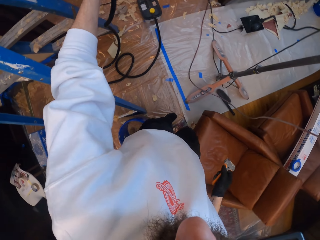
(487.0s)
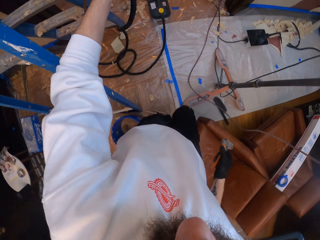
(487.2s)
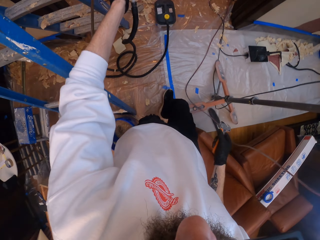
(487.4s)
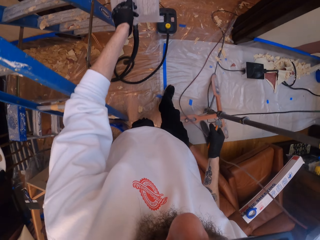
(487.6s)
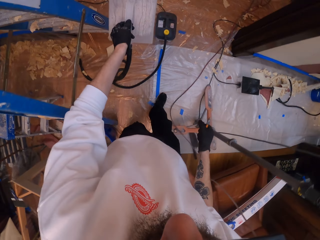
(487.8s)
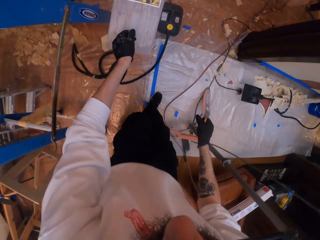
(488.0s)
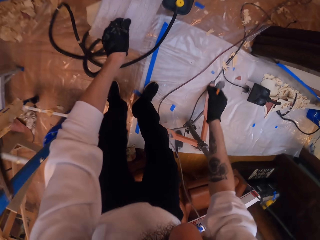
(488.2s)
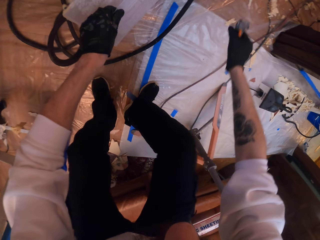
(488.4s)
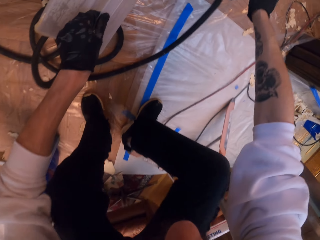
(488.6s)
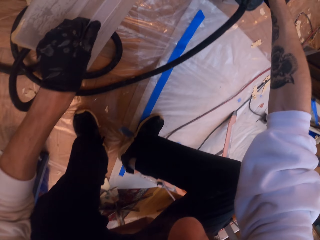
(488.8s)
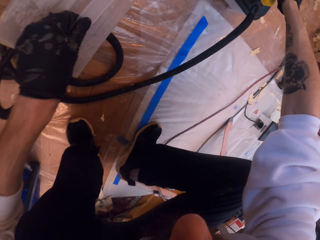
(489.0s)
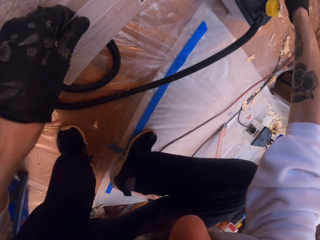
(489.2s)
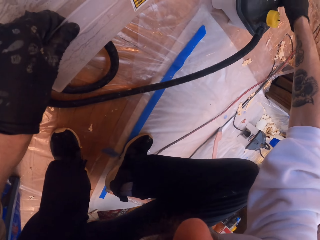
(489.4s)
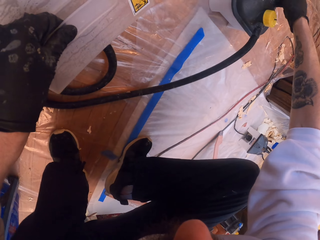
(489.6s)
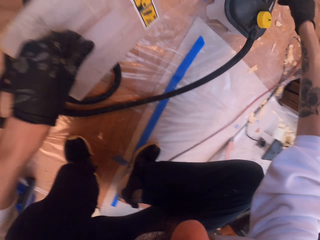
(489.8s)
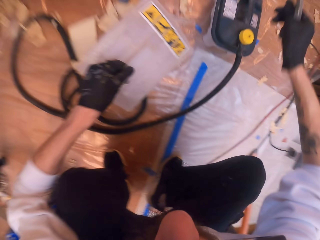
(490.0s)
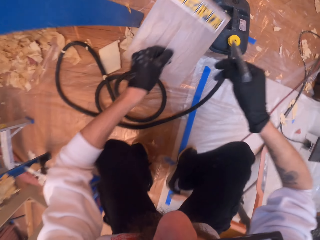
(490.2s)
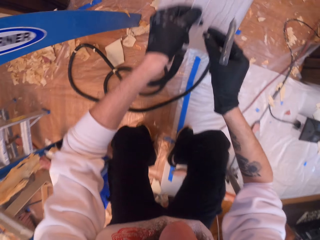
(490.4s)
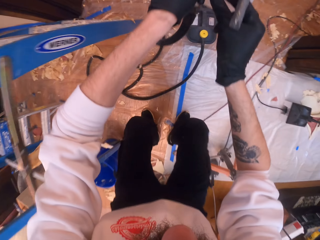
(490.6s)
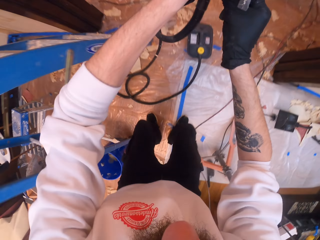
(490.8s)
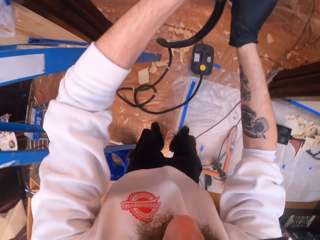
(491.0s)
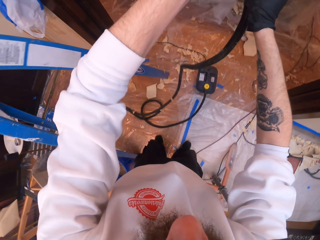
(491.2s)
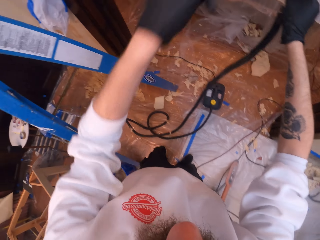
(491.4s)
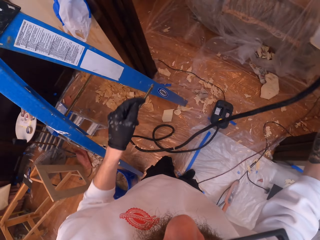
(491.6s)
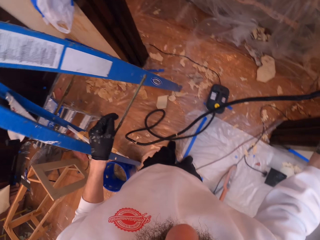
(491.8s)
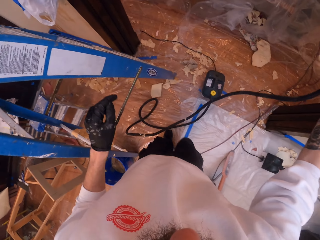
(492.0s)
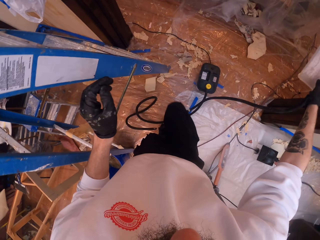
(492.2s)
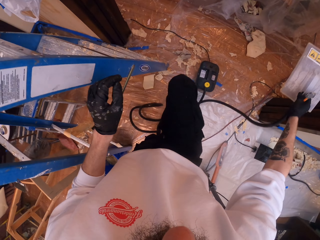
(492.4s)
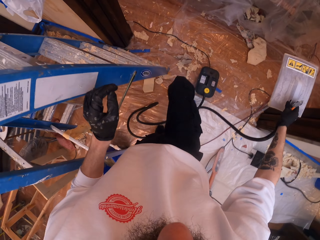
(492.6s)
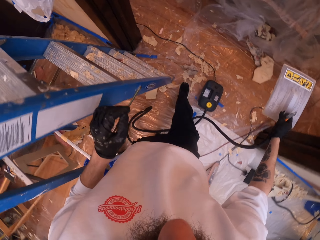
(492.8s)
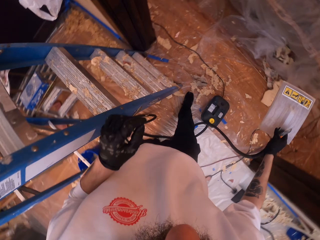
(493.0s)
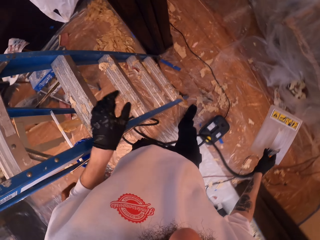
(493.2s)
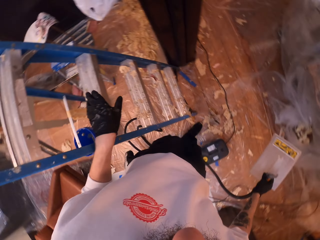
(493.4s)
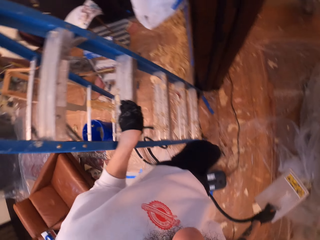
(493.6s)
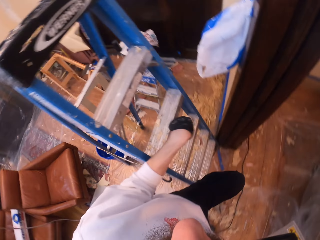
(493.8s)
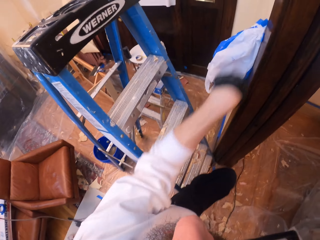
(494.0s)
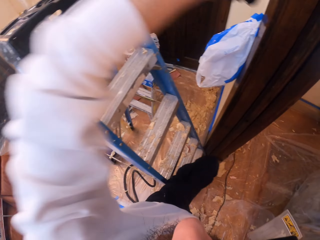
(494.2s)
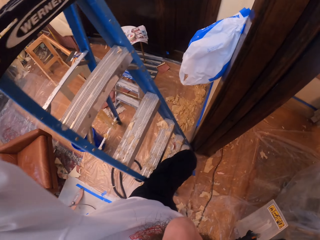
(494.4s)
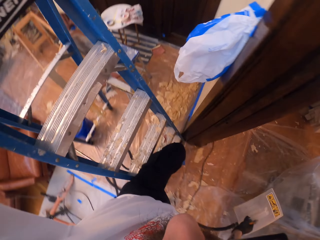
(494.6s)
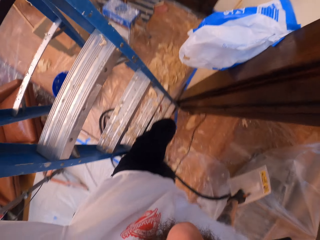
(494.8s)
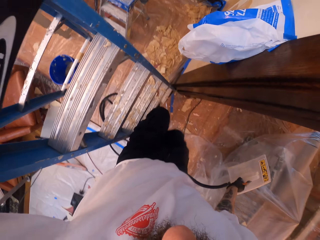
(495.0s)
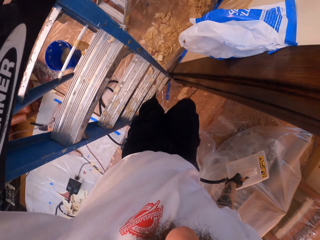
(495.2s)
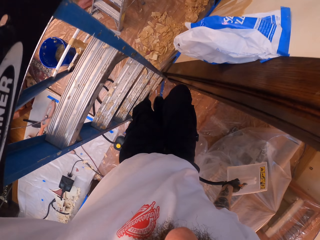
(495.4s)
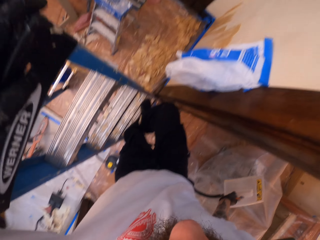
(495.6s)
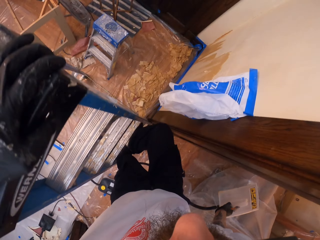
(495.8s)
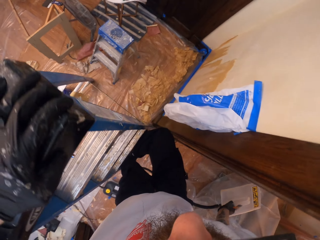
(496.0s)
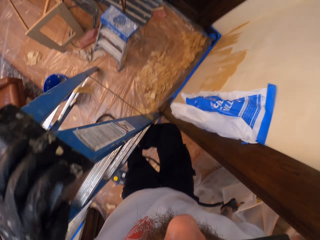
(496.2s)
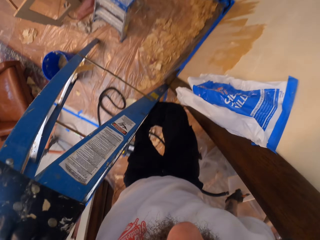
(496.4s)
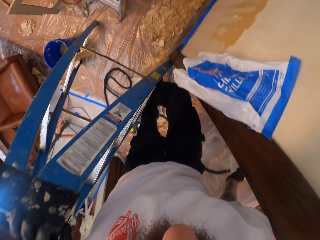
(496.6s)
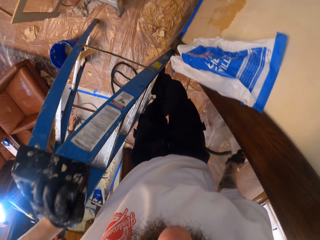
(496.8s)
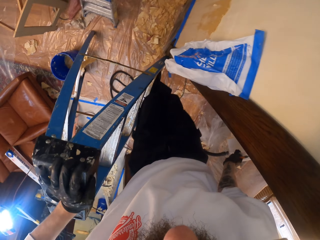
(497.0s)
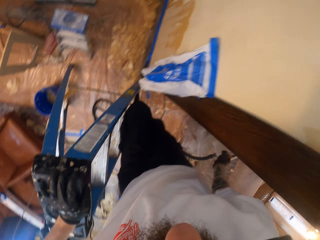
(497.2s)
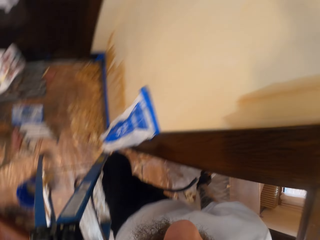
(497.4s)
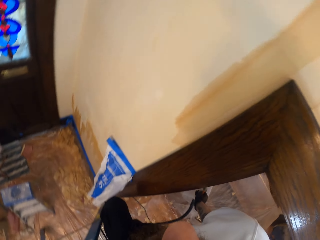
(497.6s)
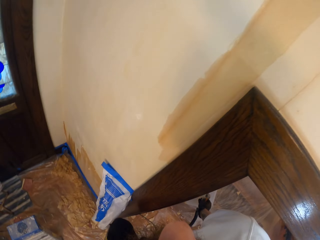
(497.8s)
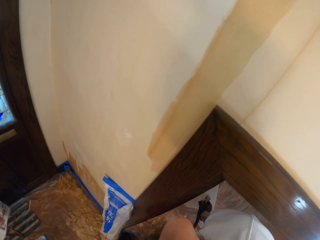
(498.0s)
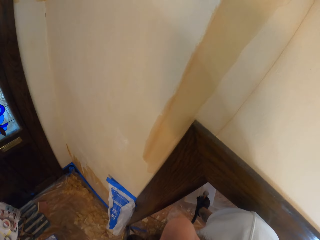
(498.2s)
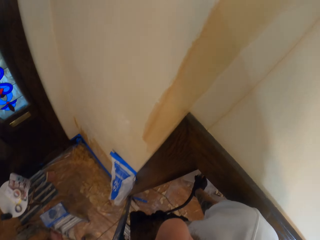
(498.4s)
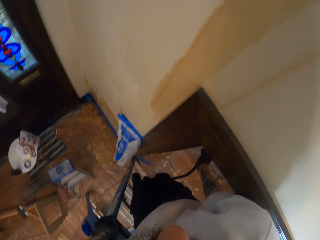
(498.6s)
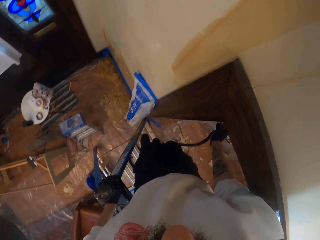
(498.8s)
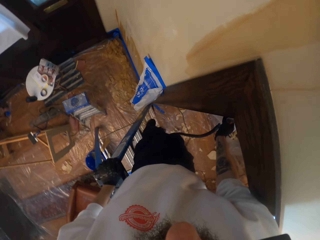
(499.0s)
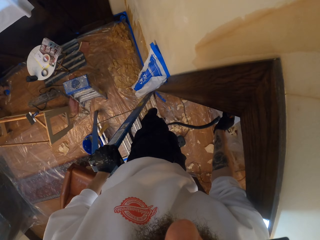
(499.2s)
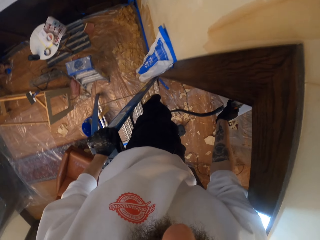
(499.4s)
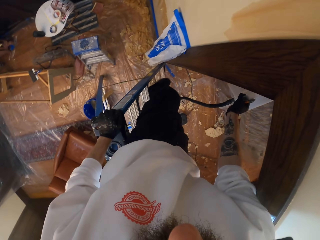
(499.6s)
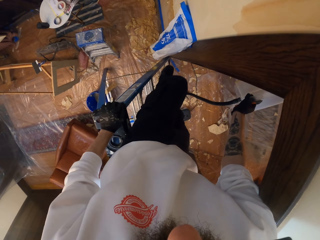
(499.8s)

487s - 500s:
The camera wearer walks. They hold the container. They walk. They climb up the ladder.

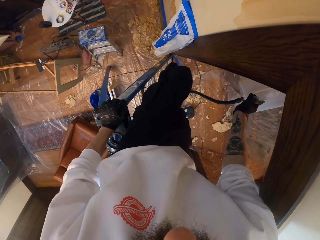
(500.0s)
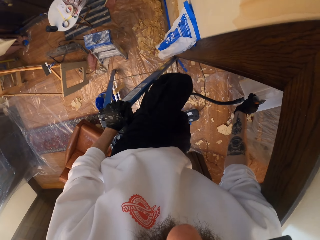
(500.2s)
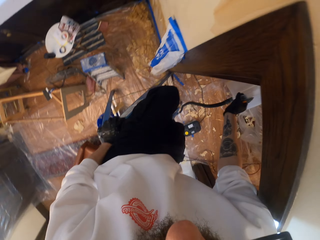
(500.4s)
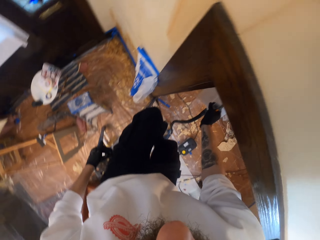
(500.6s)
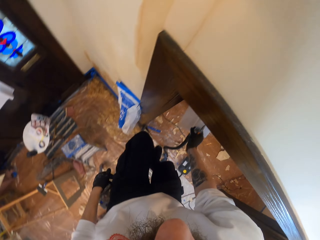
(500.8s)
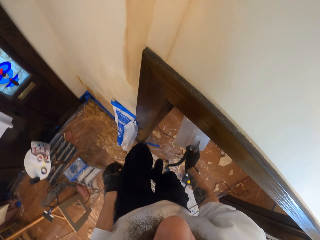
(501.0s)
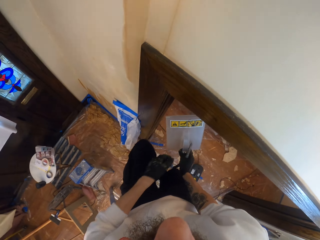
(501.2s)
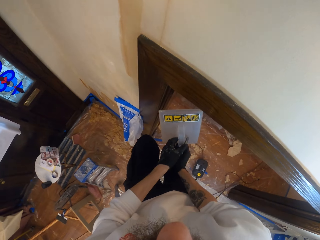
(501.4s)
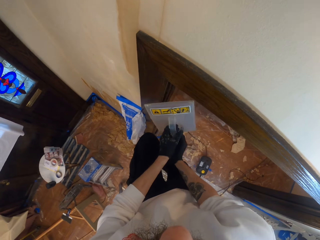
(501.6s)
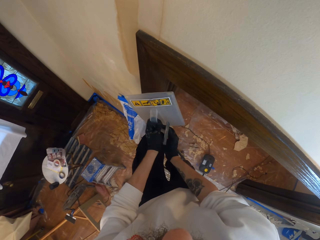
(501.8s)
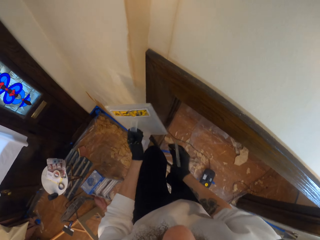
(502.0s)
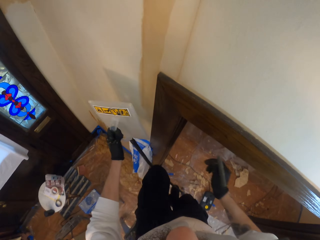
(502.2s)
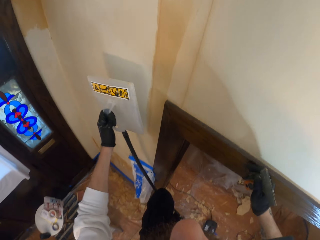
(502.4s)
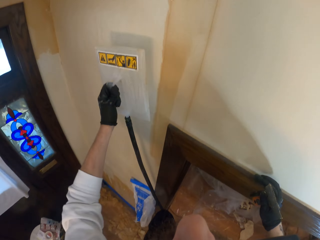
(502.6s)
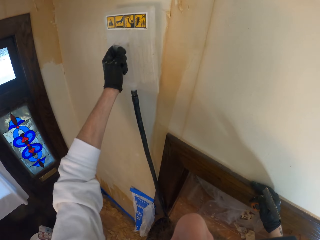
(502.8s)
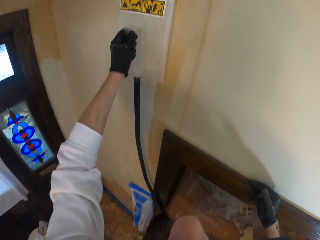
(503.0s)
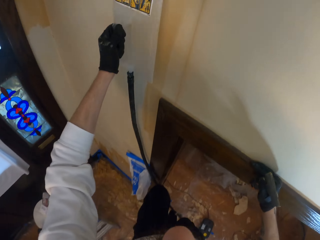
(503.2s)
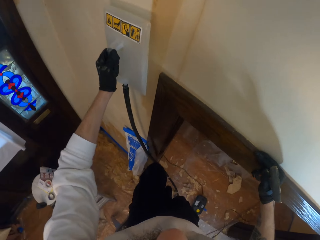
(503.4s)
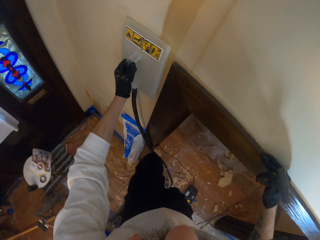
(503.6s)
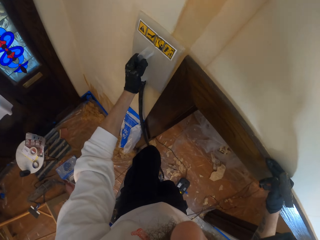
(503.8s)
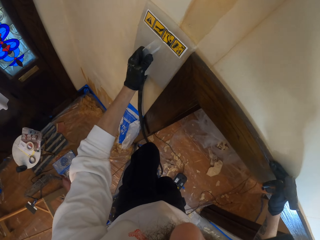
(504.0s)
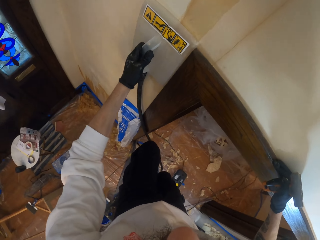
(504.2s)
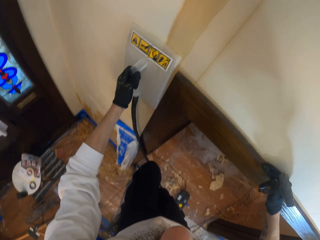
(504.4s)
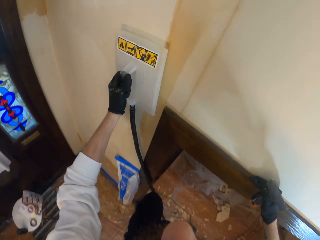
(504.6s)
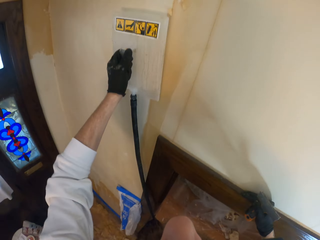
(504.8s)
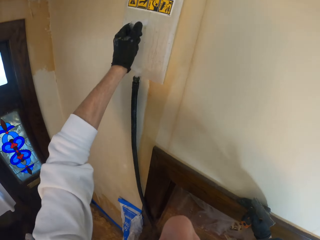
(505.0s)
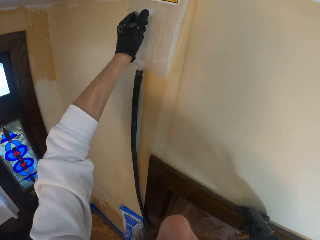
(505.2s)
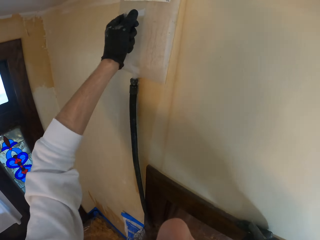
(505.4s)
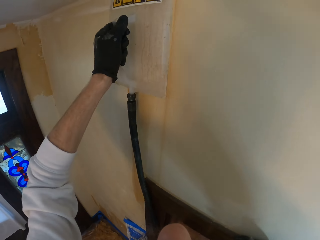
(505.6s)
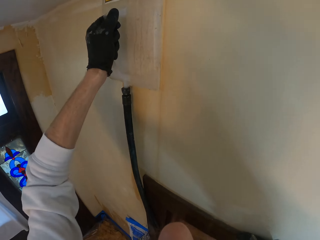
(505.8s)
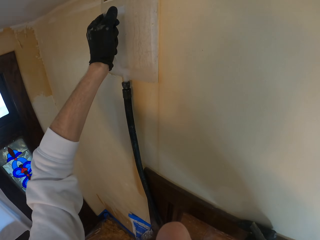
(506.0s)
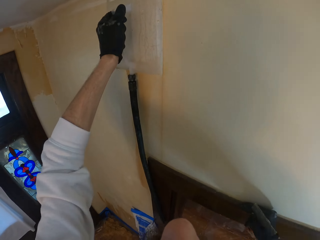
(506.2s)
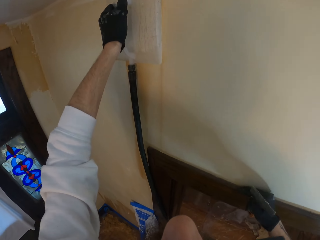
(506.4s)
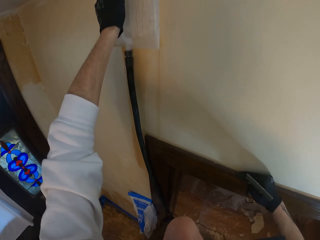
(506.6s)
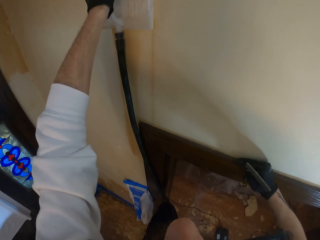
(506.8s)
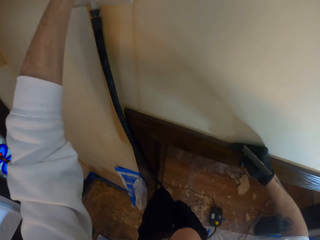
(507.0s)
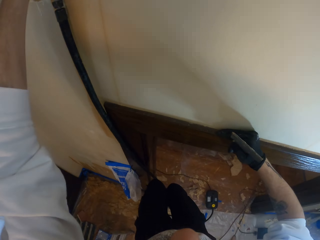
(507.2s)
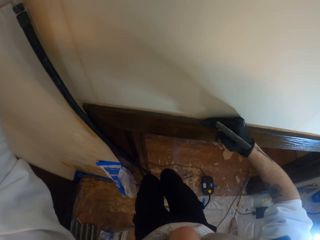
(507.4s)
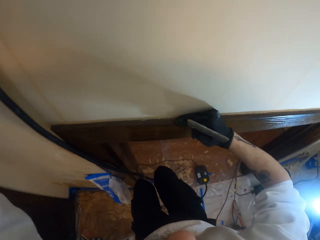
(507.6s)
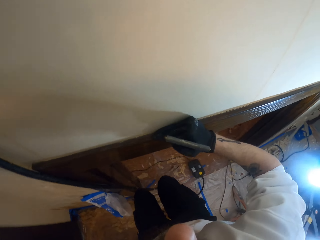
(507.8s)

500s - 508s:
The camera wearer holds something against the wall. They look around.
